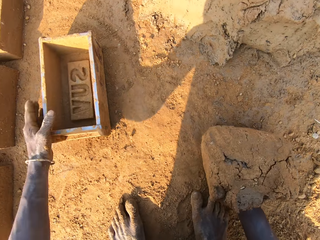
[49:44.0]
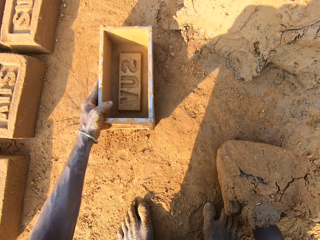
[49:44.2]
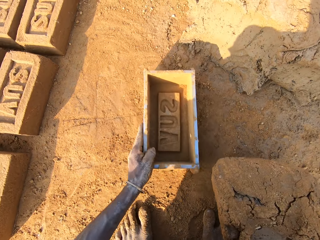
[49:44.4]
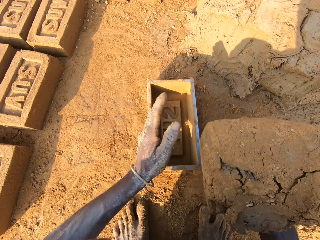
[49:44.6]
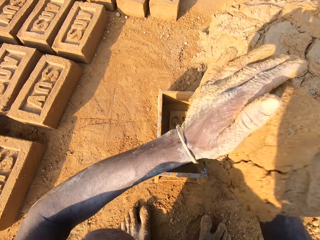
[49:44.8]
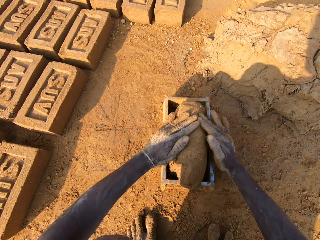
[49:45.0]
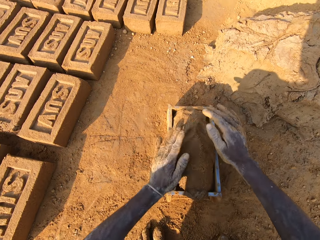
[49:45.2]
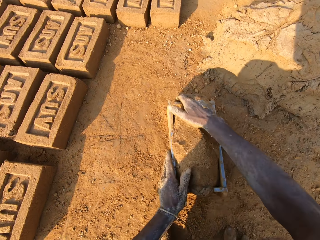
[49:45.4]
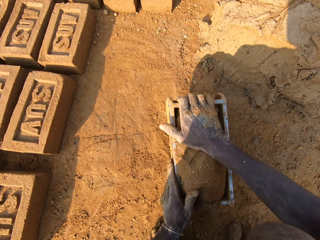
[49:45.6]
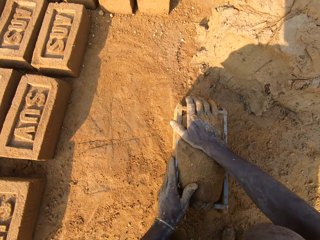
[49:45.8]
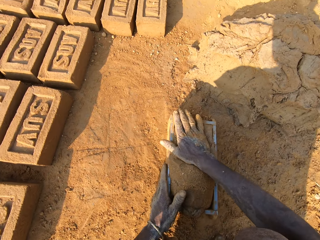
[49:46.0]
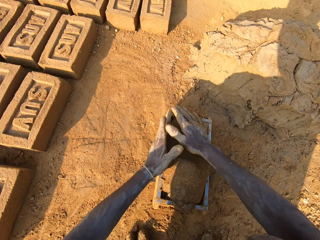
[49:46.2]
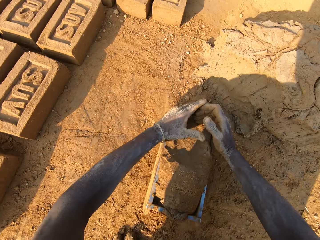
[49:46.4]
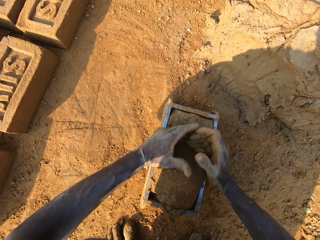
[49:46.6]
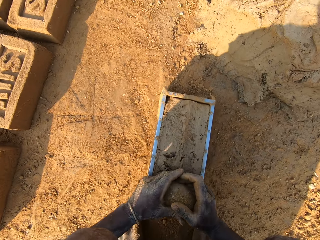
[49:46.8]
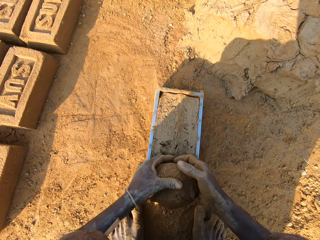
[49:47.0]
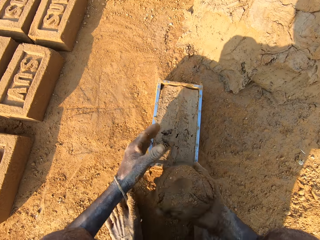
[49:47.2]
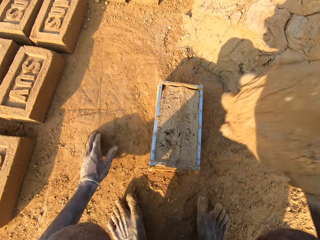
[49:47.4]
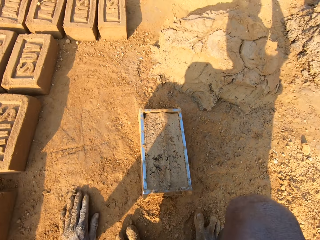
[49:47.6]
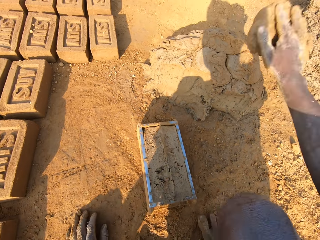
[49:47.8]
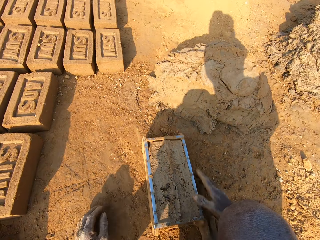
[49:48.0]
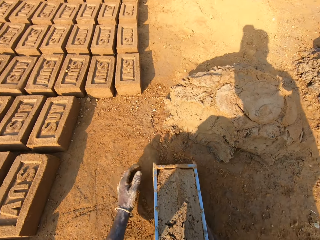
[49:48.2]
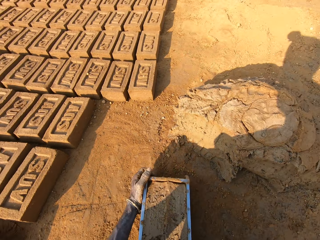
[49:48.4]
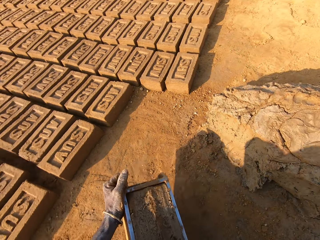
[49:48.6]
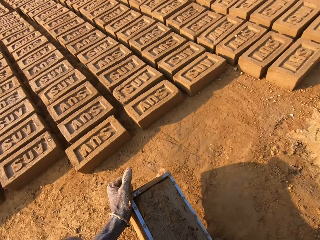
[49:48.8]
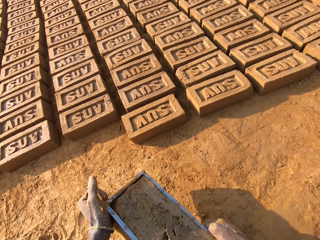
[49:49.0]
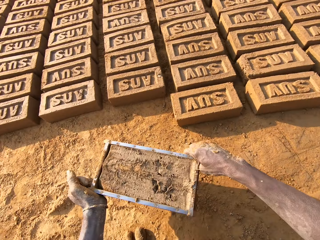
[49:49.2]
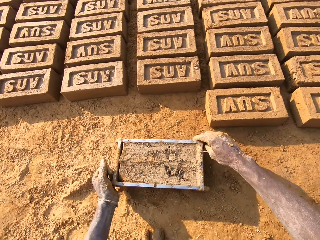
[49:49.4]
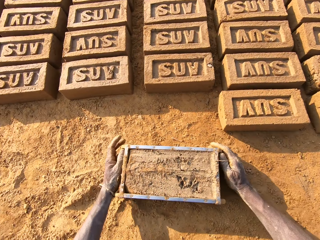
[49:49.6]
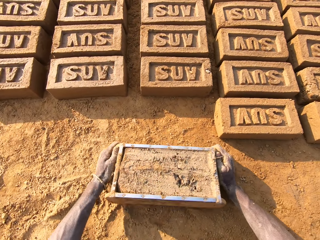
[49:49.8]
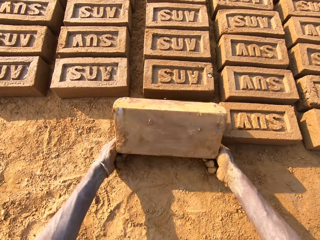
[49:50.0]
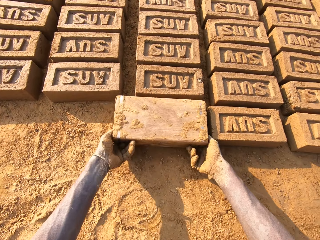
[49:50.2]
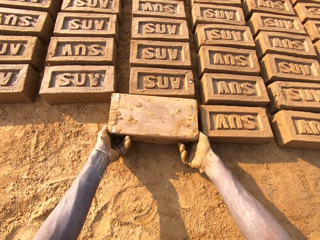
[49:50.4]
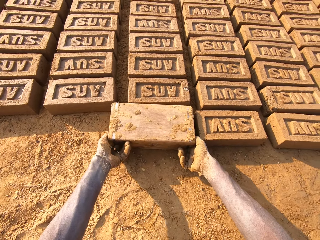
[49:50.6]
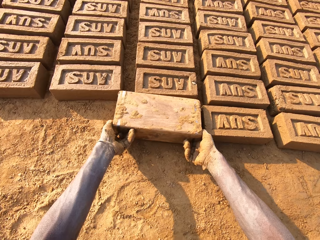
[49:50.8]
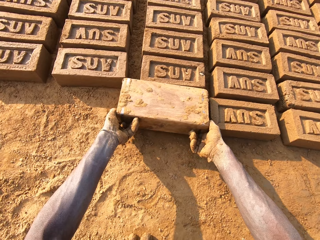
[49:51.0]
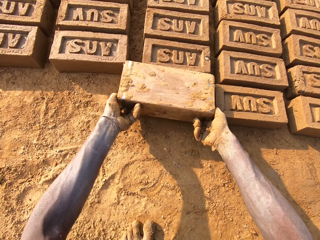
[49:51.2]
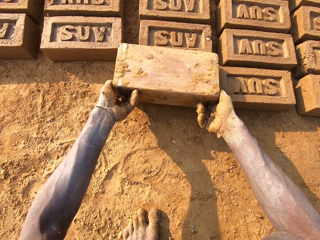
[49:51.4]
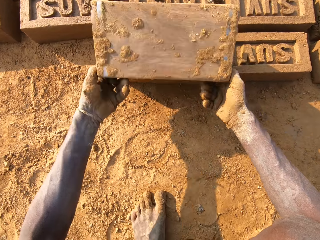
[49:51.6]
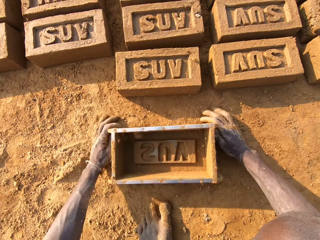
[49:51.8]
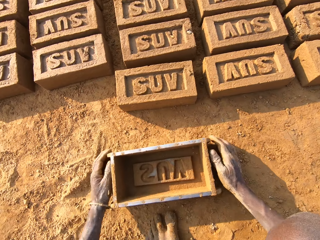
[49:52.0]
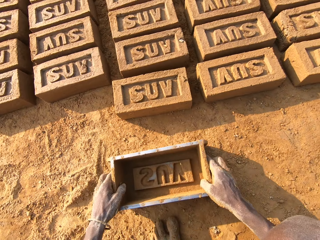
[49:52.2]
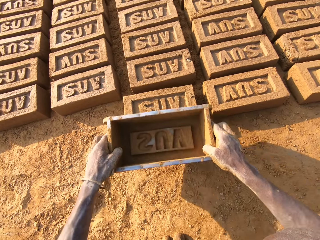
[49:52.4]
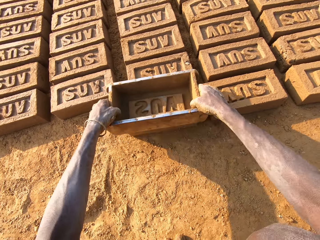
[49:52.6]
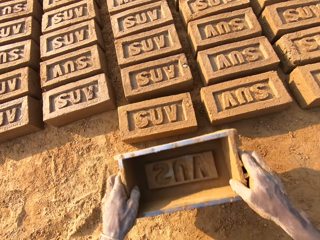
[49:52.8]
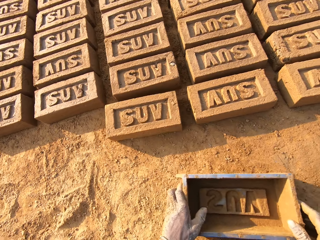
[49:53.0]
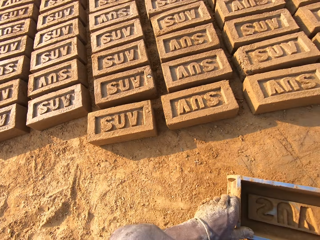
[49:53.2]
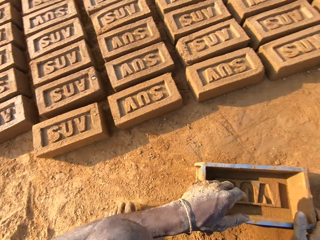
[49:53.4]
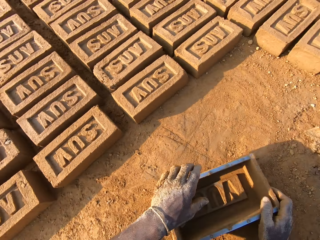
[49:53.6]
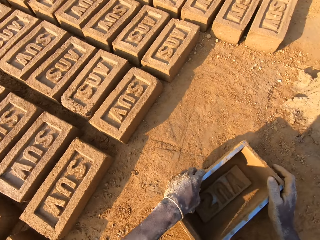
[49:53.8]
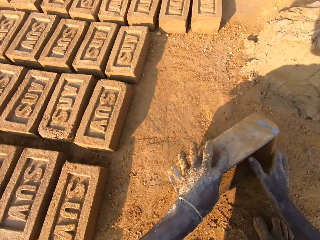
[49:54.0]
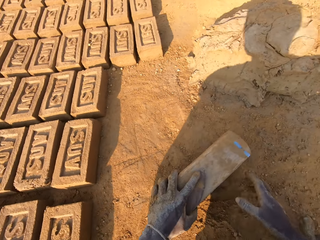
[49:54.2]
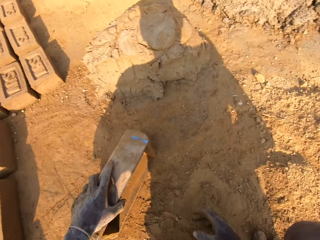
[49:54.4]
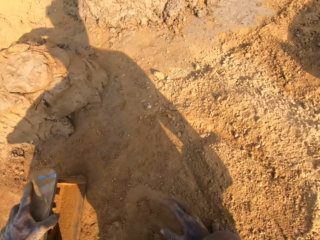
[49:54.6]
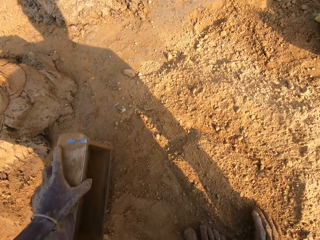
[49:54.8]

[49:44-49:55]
The camera wearer picks up the brick mold on the ground. He slams the mortar into the brick mold. He scoops the excess out of it with his hands. He throws the excess mortar on the pile of mortar. He picks up the brick mold from the ground. He puts the brick mold on the ground. He empties a brick to the ground. He makes a brick with the brick mold. He drops the brick mold on the ground. He picks up the brick mold from the ground.

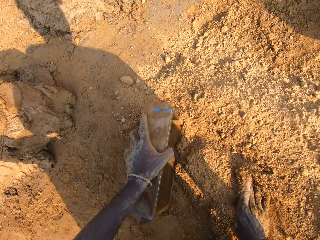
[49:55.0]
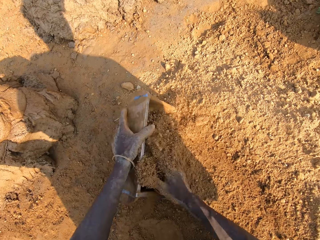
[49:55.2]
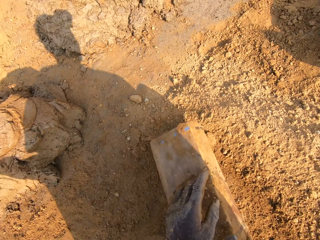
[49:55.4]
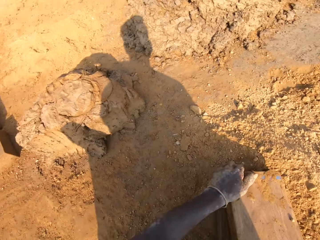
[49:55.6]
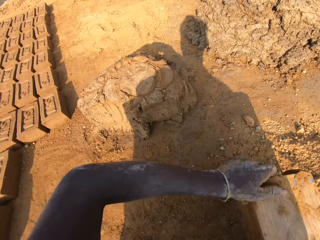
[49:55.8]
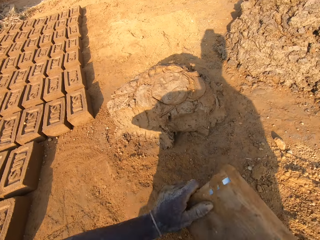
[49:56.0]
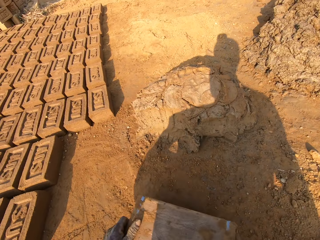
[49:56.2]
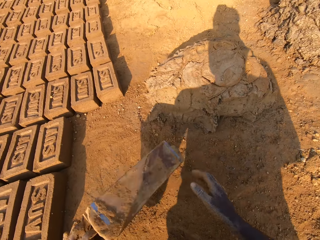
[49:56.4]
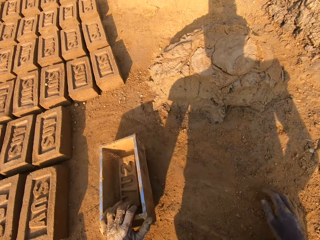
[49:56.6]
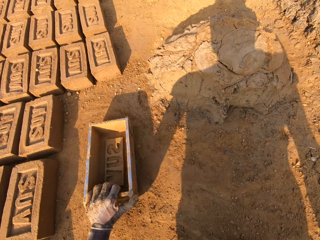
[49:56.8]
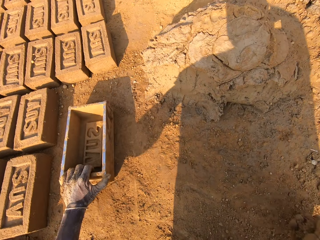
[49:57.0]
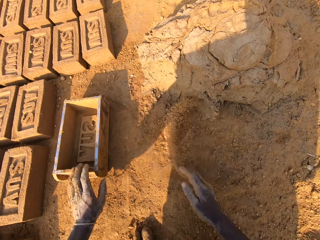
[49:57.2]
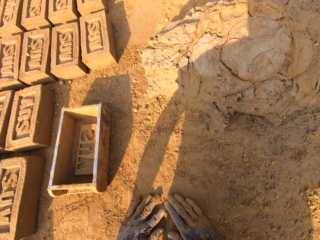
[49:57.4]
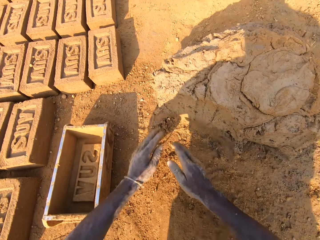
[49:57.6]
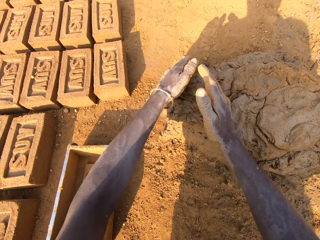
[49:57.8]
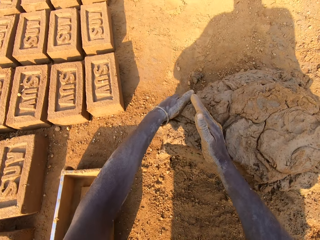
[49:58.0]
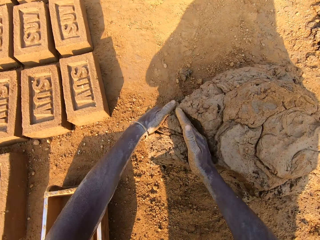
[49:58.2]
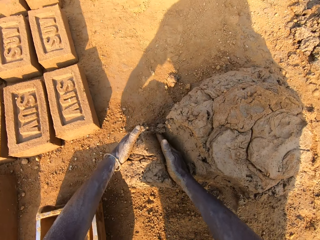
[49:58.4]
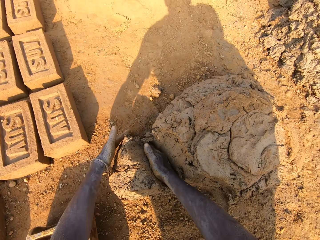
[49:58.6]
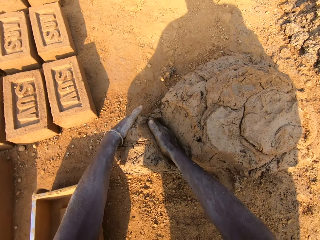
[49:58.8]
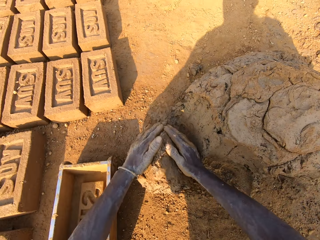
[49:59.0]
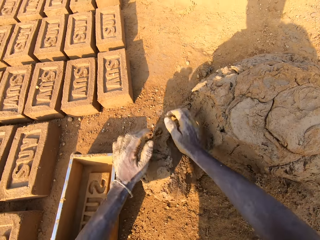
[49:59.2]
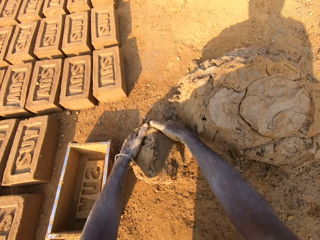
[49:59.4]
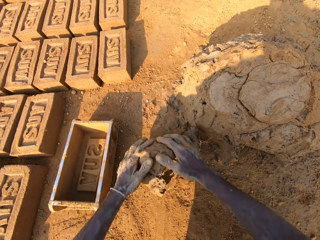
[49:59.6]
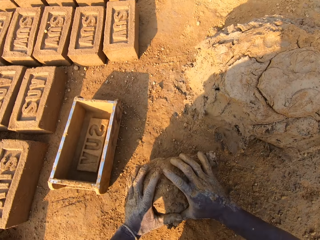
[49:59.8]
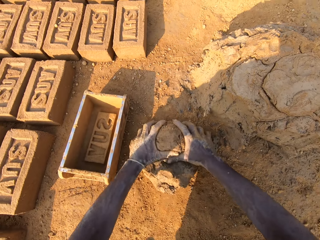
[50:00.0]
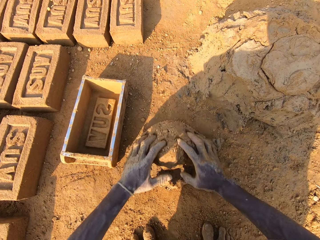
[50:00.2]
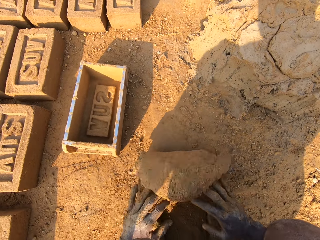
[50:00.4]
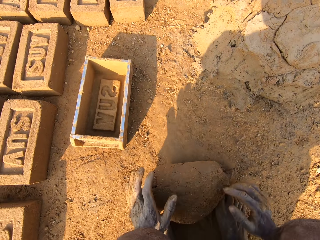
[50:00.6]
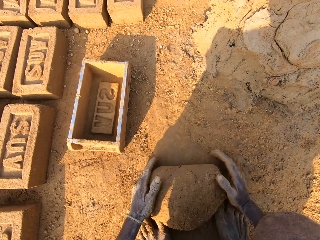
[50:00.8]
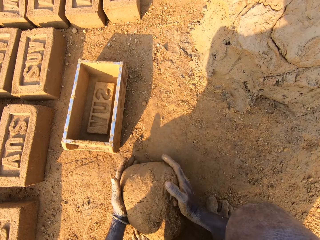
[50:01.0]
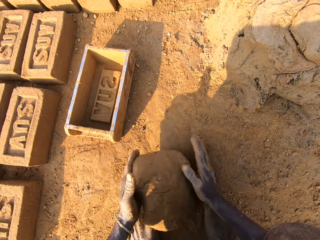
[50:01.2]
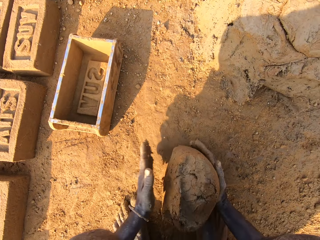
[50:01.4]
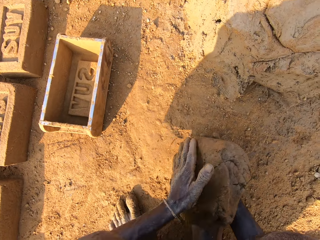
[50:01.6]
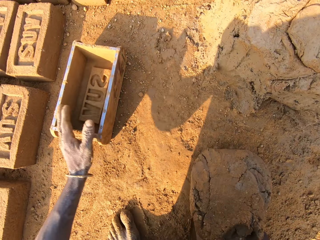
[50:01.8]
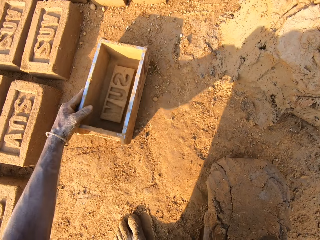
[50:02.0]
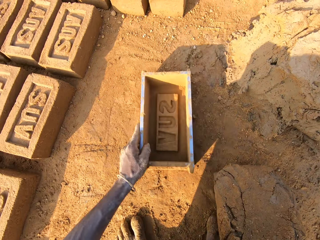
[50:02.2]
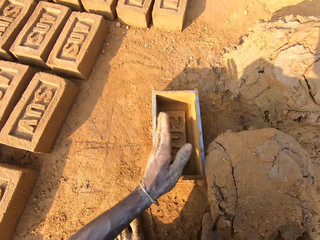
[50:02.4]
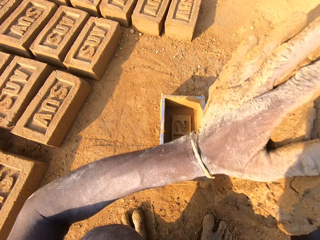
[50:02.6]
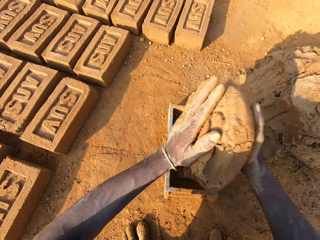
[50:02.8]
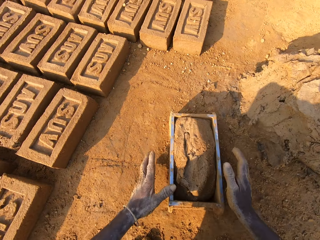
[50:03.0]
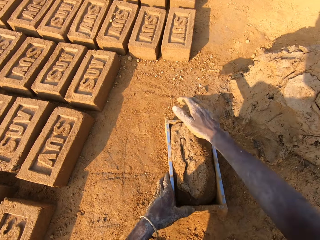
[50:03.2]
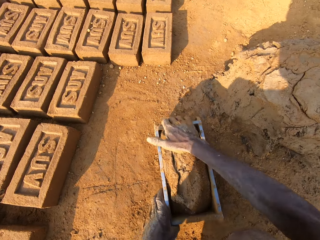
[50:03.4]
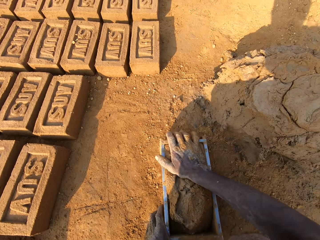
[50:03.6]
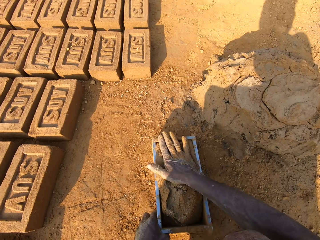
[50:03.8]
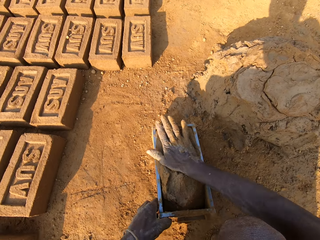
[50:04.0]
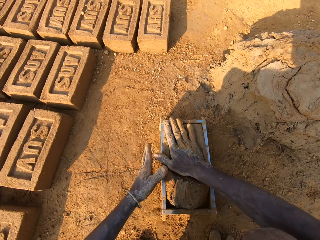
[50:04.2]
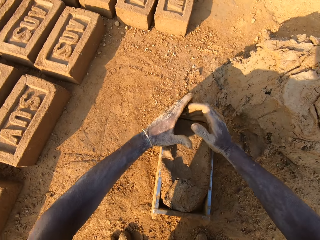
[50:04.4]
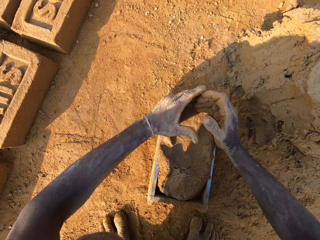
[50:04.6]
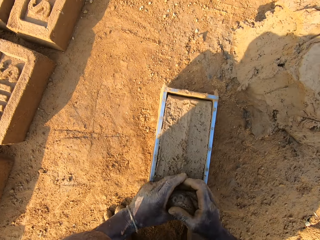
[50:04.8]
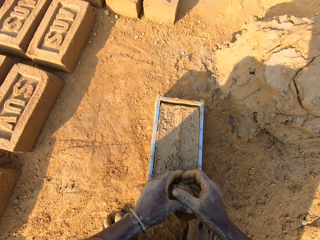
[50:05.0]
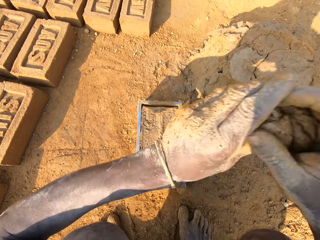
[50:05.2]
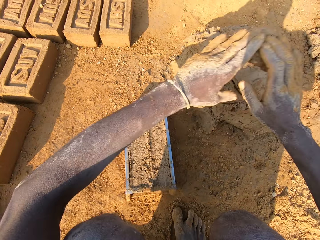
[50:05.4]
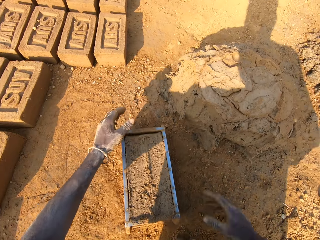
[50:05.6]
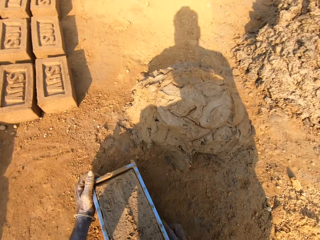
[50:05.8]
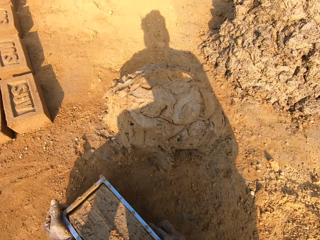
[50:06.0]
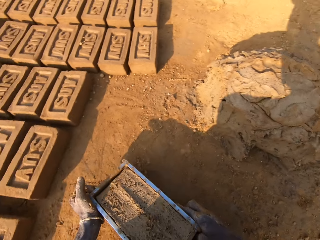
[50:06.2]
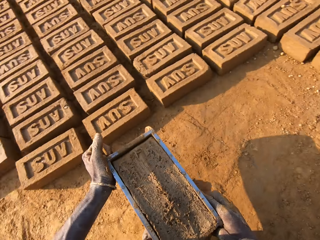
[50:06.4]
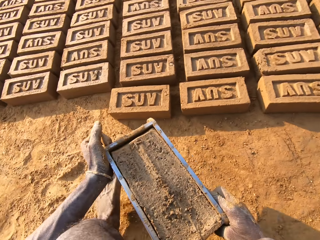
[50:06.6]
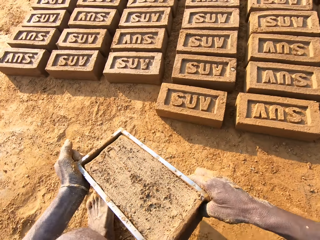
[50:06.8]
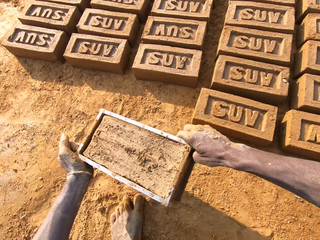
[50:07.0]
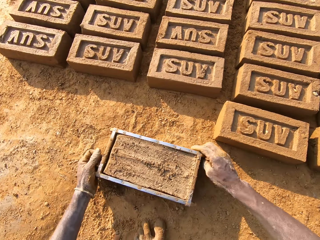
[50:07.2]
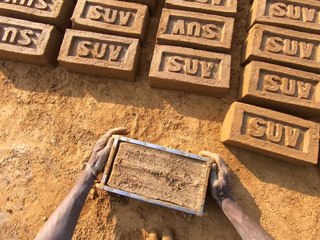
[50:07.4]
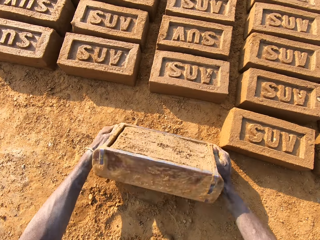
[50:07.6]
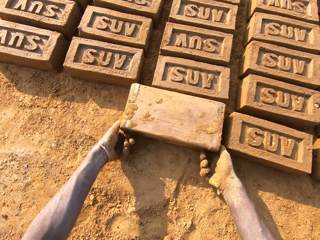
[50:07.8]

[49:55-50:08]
The camera wearer puts clay in the brick mold. He empties the clay to the ground. He drops the brick mold on the ground. He rubs his hands on the clay. He scoops mortar or mud from a pile of mortar on the ground with his hands. He molds the mud with his hands. He mixes the scooped mortar with the clay. He picks up the brick mold on the ground. He puts the brick mold on the ground. He slams the mortar into the brick mold. He scoops the excess out of it with his hands. He throws the excess mortar on the pile of mortar. He picks up the brick mold from the ground. He walks on the ground. He puts the brick mold on the ground.
